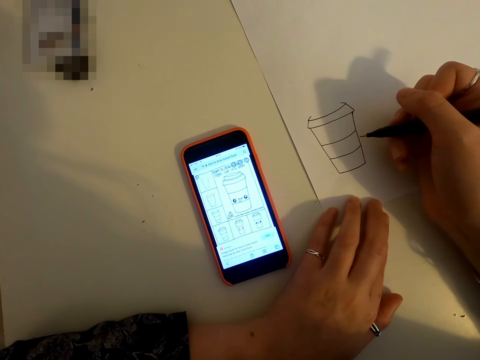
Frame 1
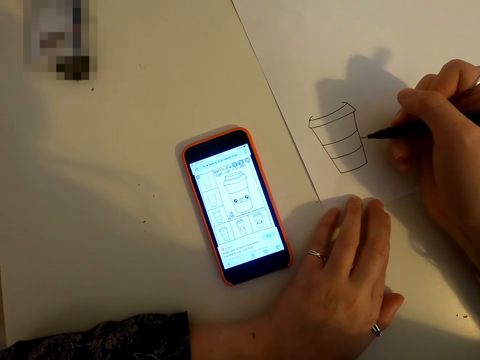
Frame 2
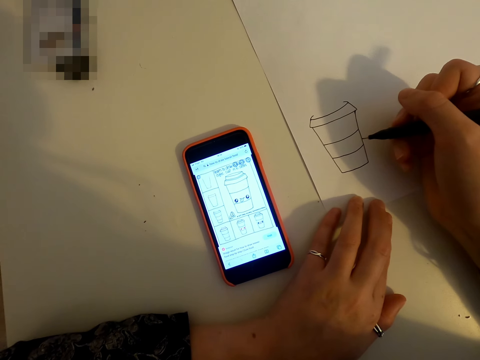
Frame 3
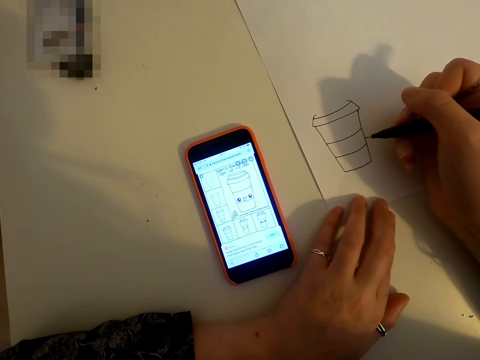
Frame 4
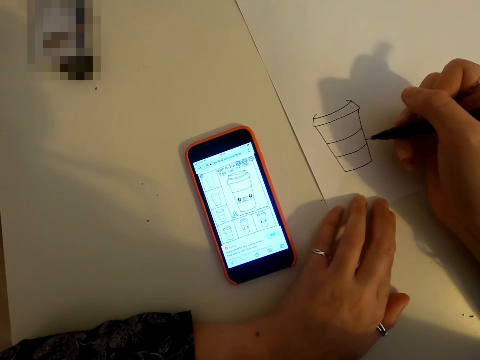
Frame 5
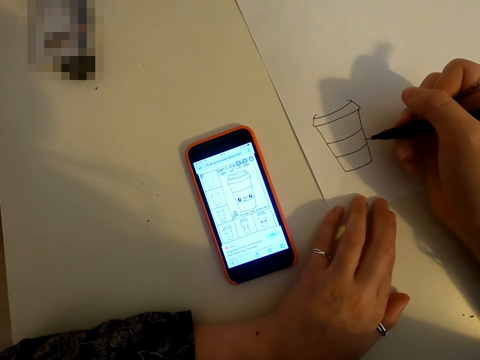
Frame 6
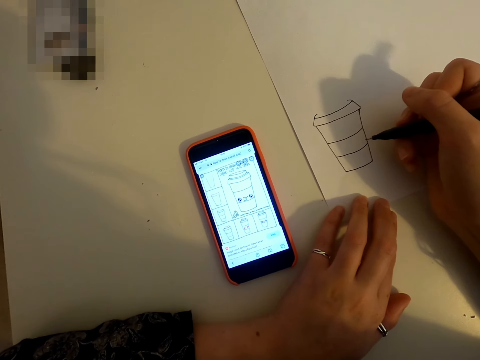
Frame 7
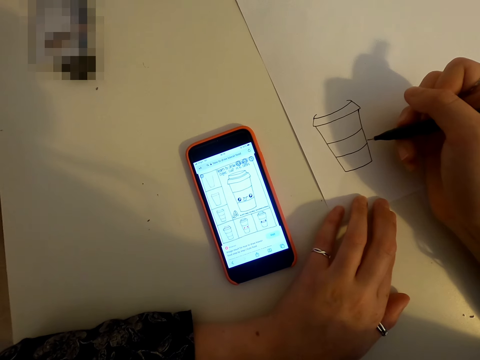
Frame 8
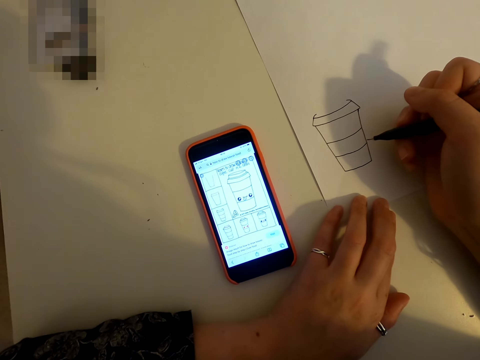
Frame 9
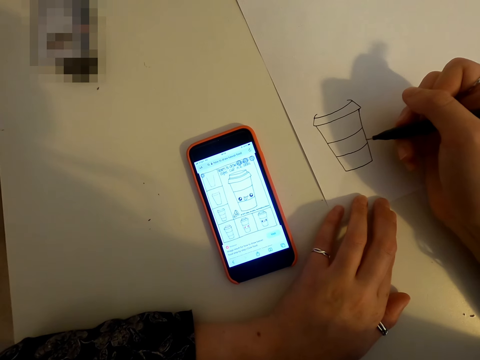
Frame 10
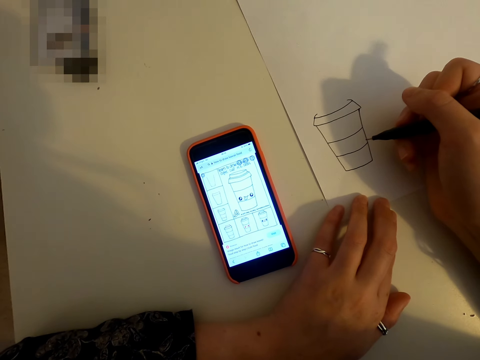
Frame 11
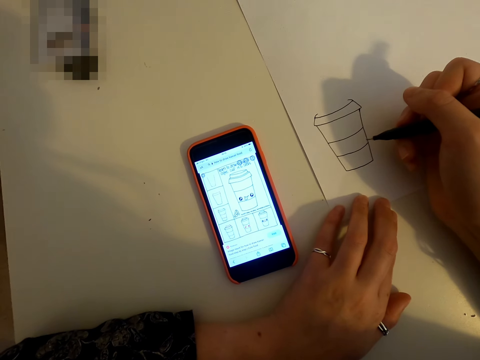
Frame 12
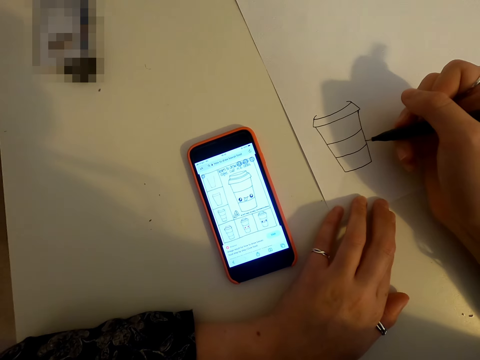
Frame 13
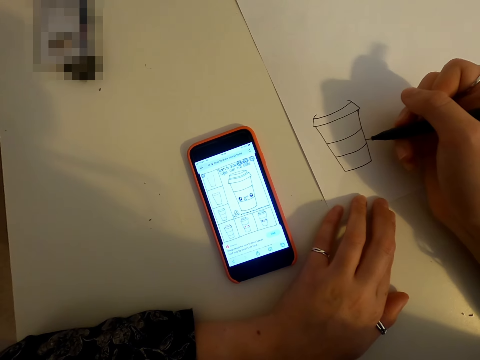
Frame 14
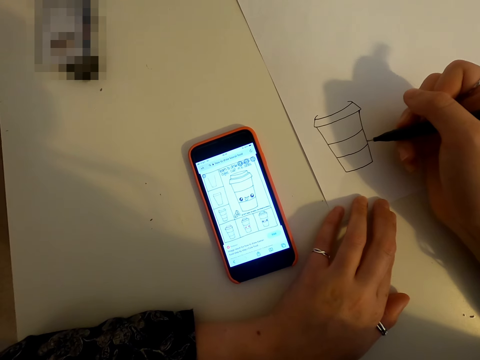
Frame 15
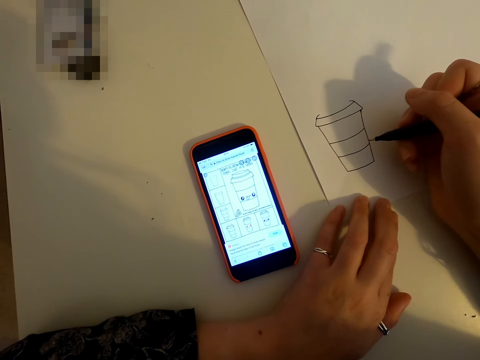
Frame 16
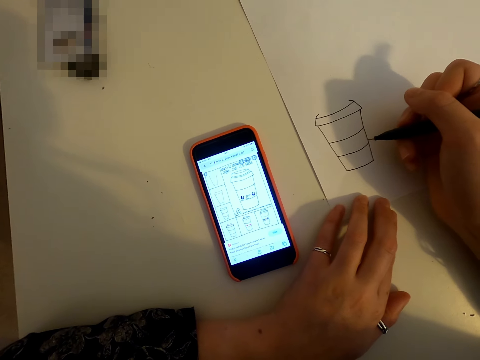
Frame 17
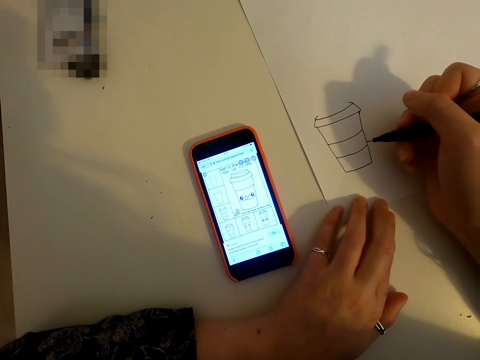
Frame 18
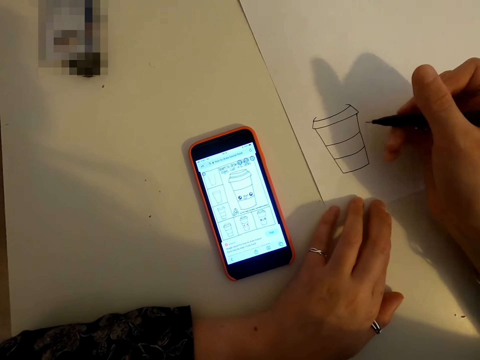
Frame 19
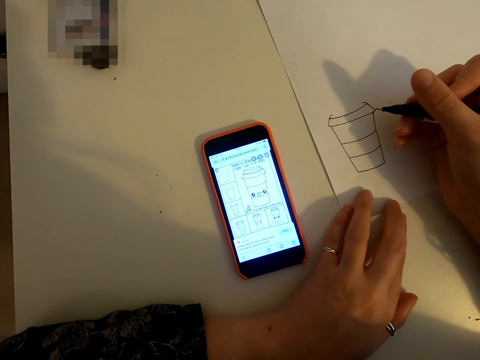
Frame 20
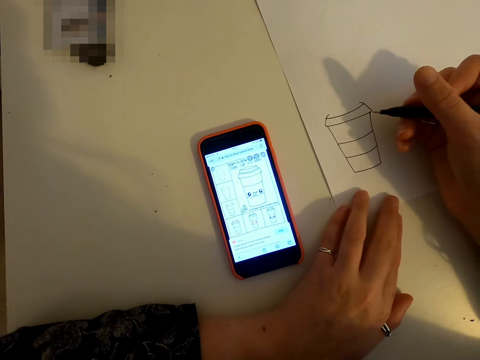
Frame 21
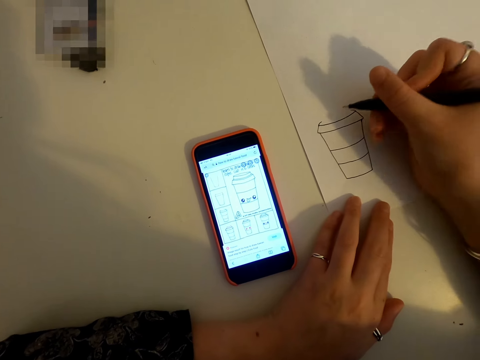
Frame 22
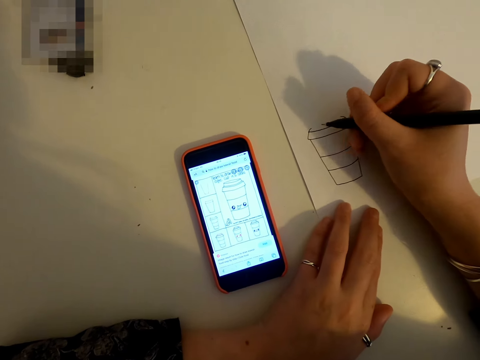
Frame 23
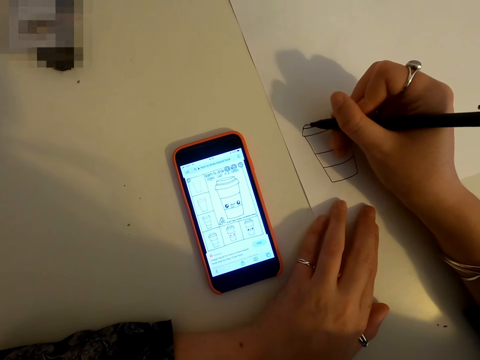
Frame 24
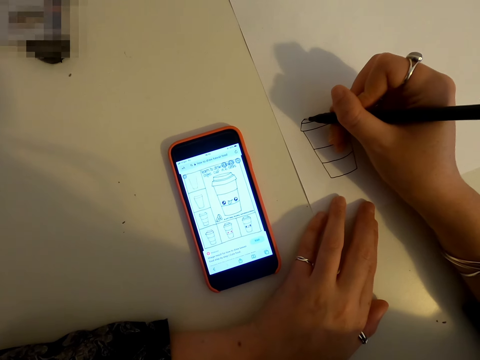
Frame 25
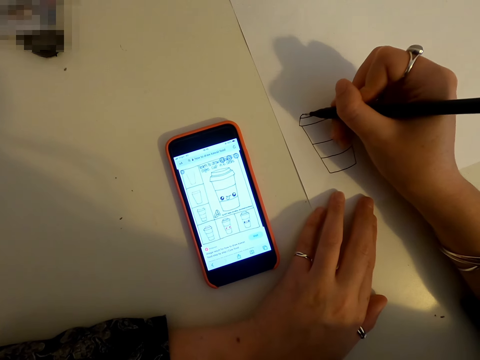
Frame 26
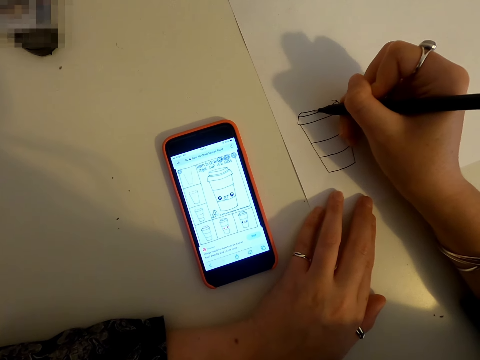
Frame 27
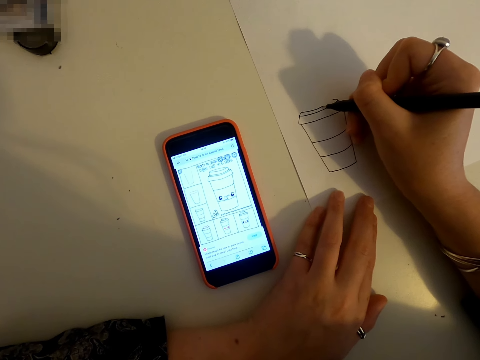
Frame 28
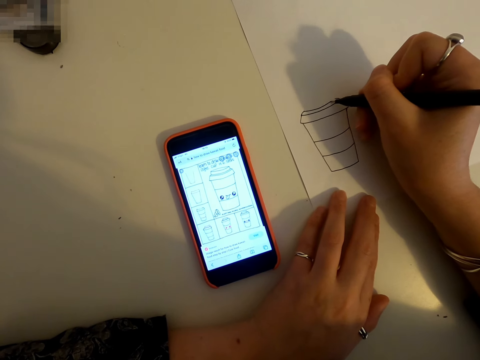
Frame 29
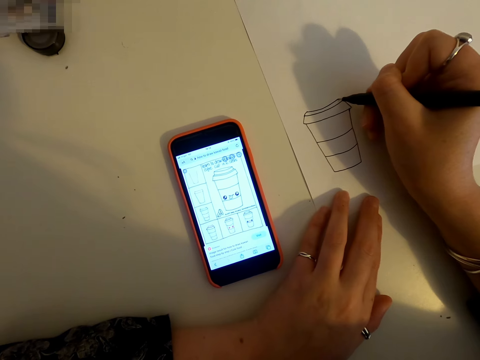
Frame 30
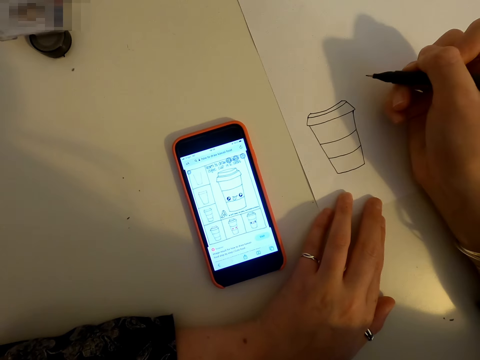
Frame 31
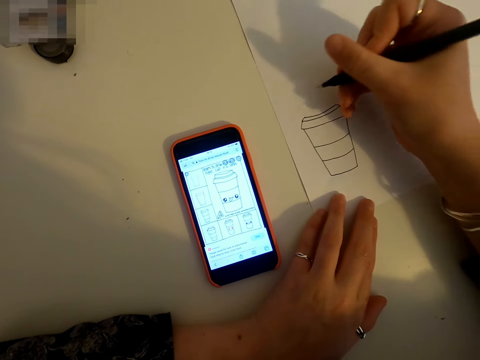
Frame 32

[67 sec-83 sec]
The camera wearer draws on the piece of paper.

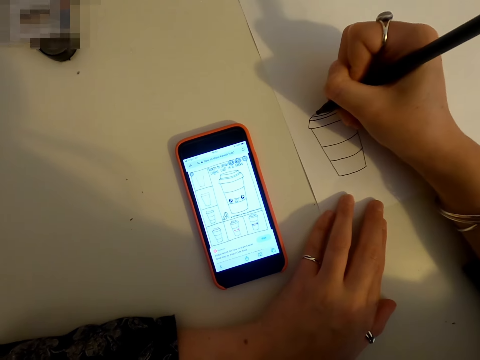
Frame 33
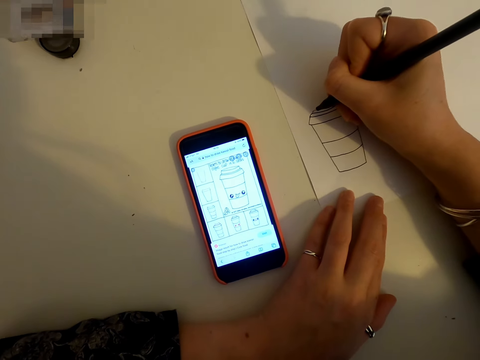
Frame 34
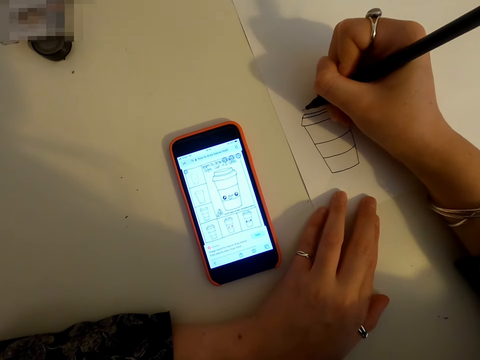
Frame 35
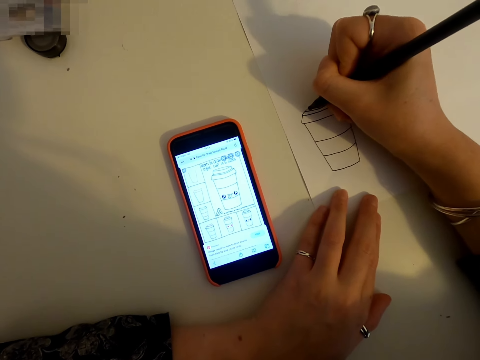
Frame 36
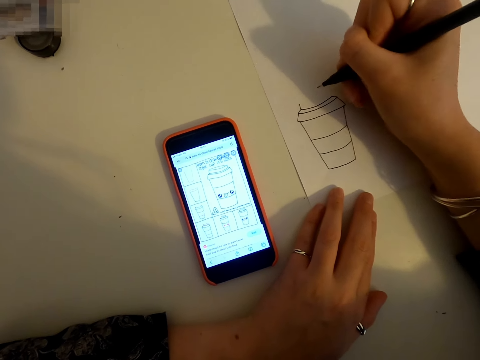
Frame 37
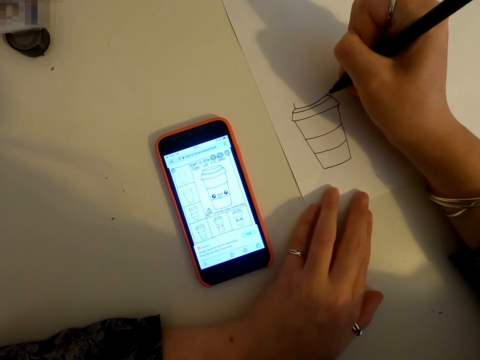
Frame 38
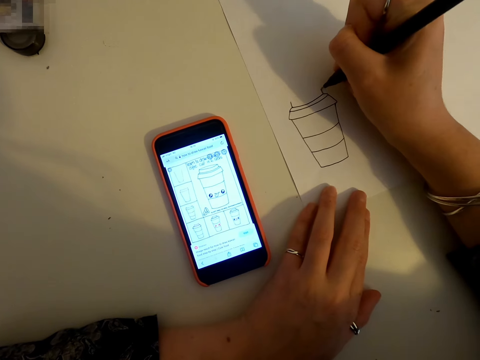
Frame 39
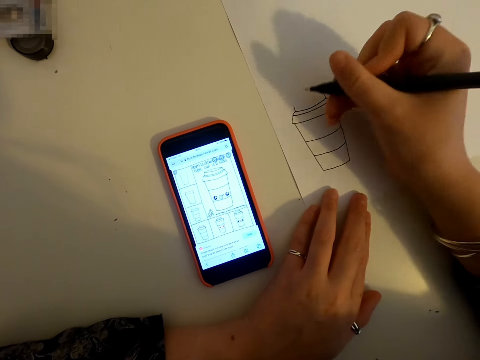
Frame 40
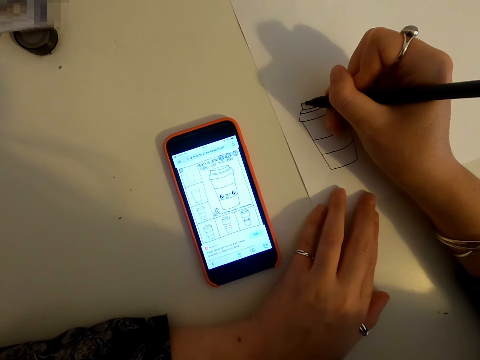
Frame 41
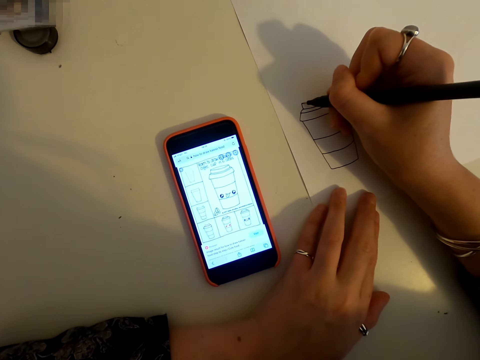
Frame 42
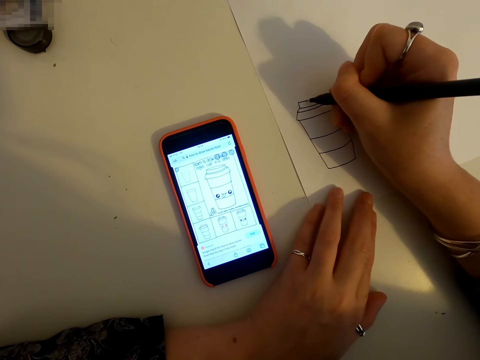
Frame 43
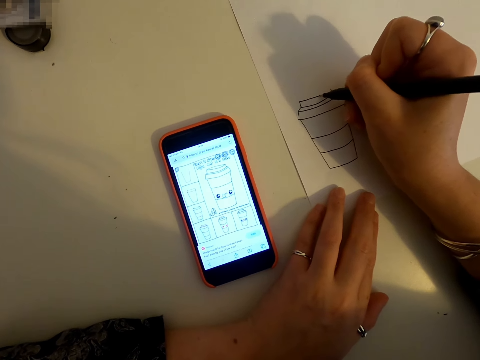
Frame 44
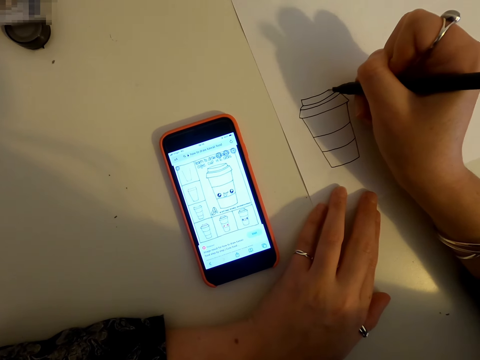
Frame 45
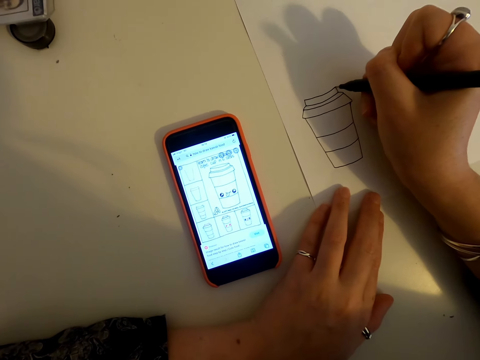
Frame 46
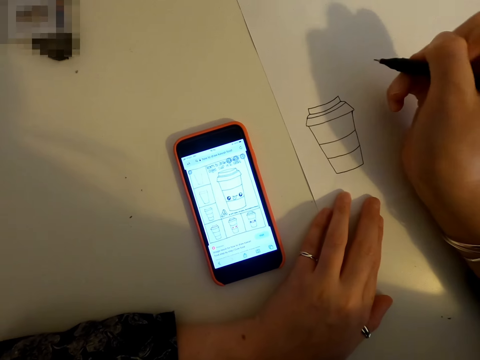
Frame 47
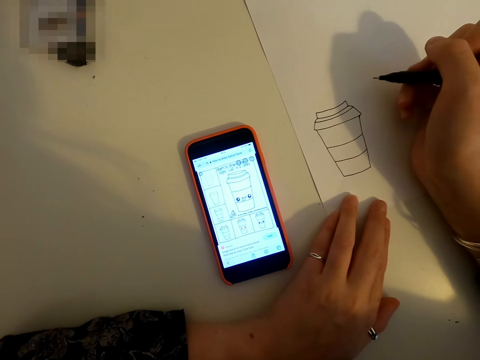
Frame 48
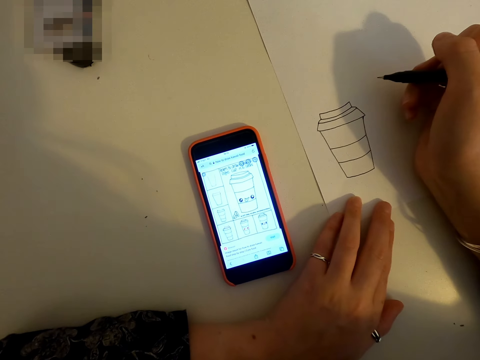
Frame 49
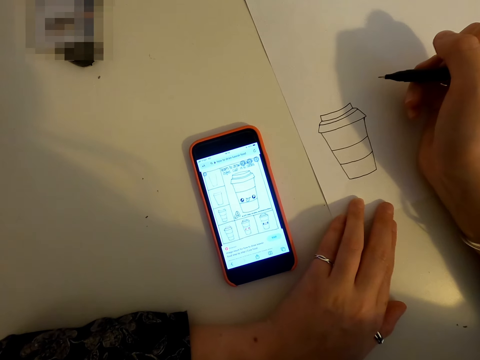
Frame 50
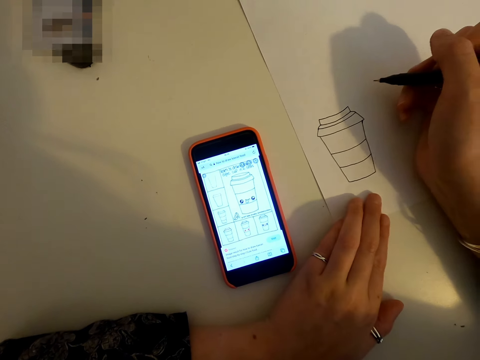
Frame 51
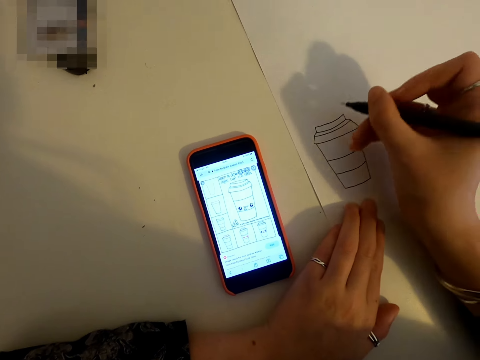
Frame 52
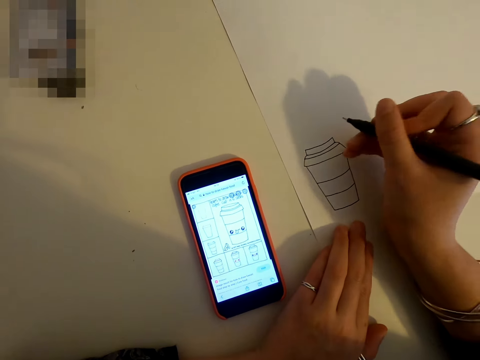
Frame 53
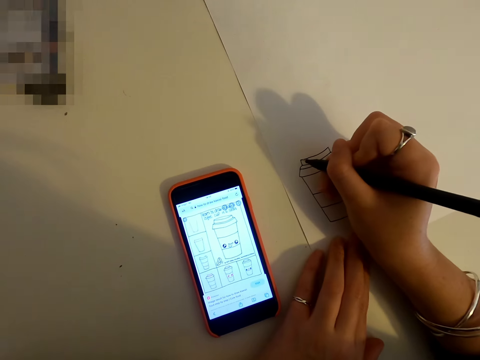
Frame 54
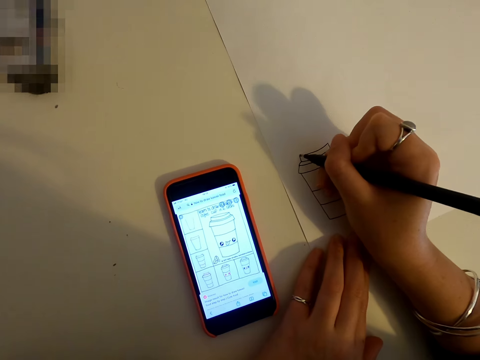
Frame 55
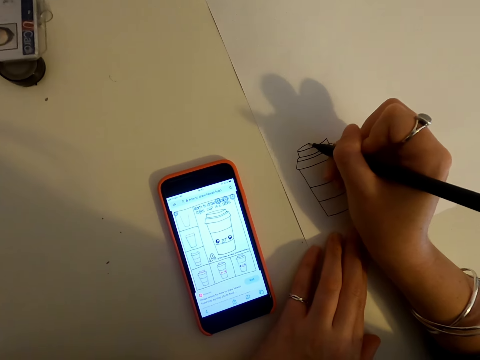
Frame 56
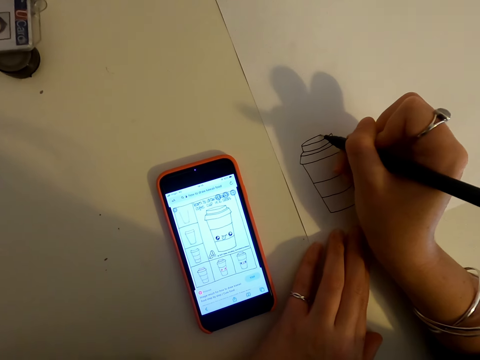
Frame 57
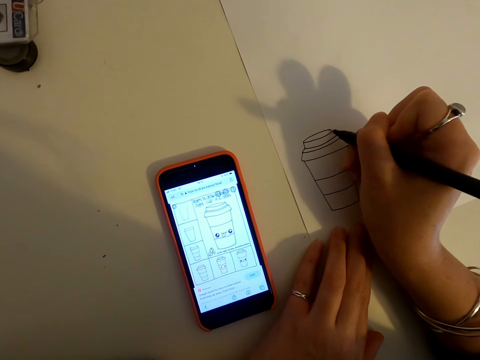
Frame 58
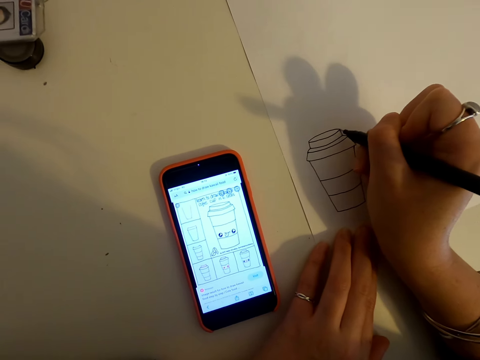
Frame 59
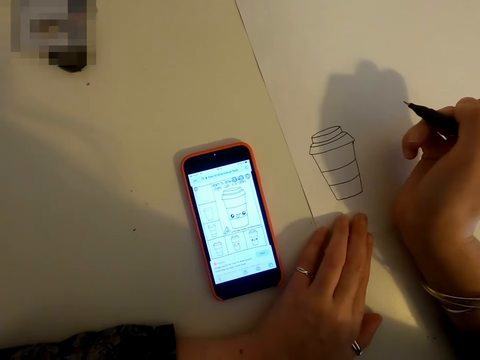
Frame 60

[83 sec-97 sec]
The camera wearer looks at the phone. They draw on the piece of paper.
